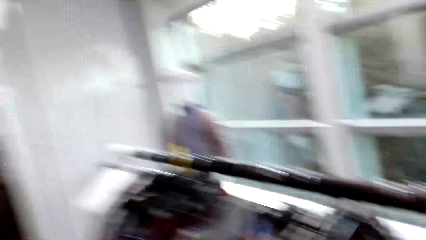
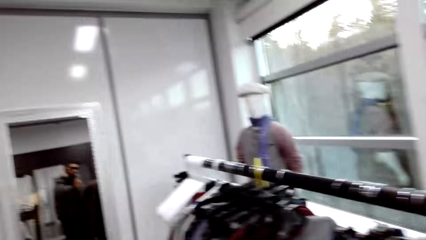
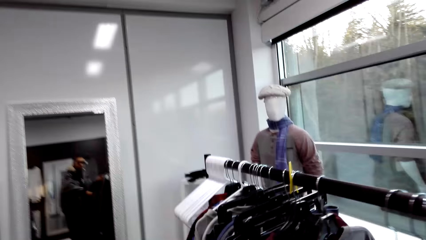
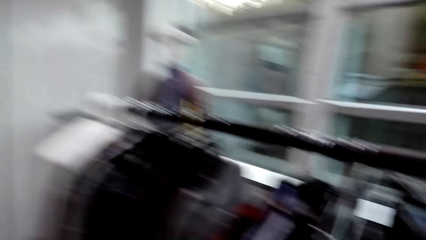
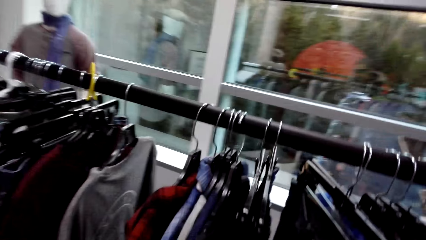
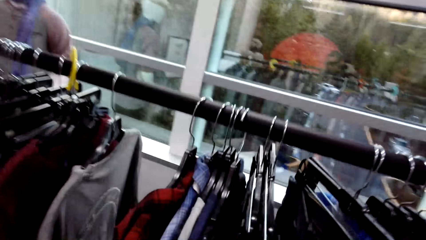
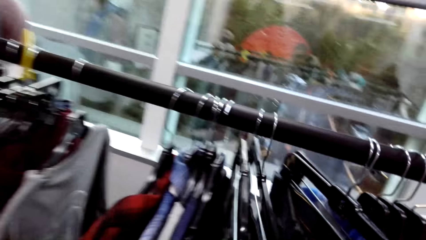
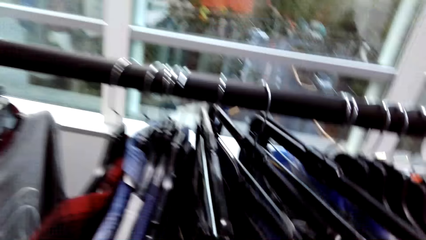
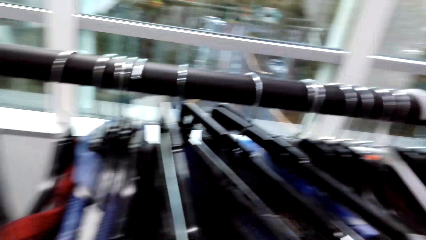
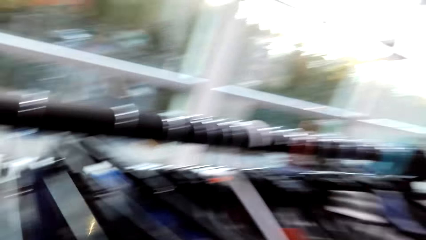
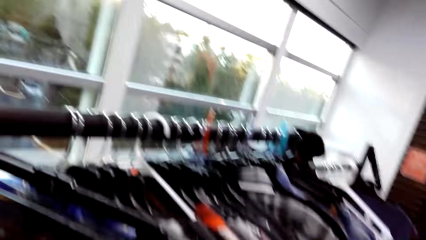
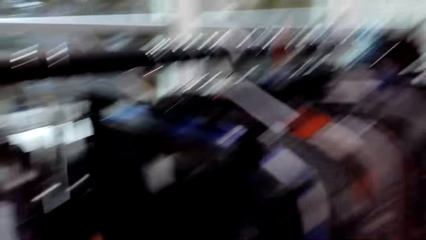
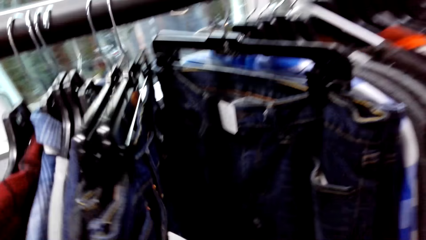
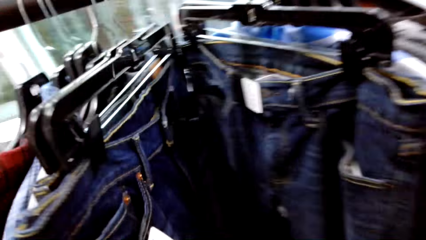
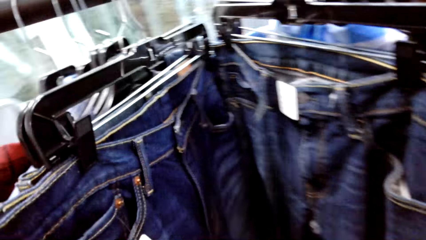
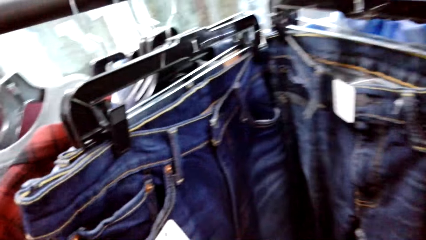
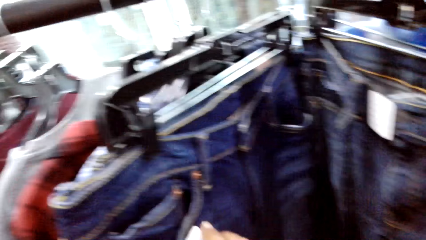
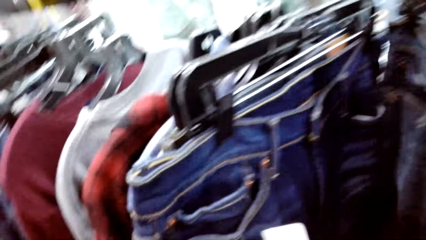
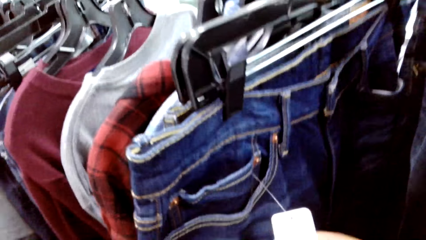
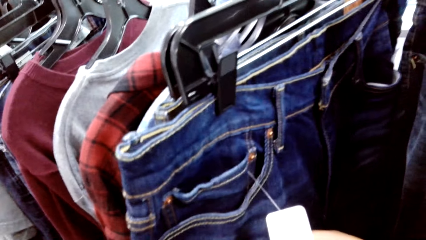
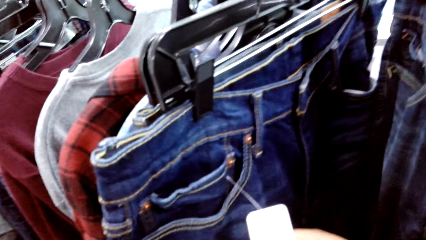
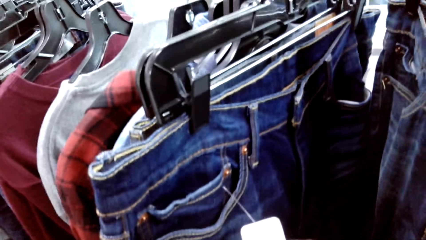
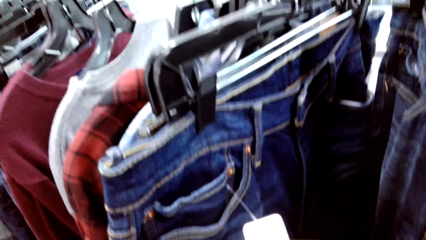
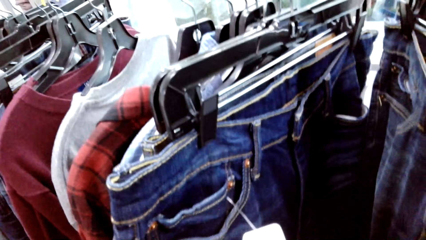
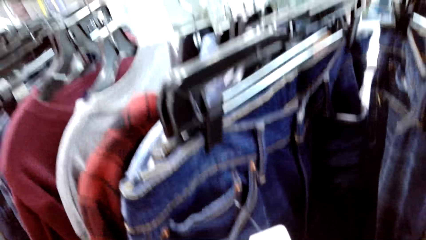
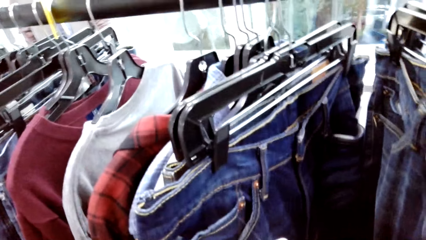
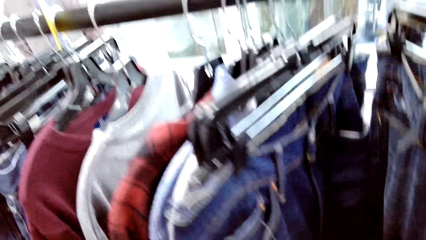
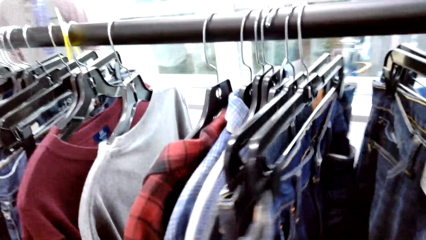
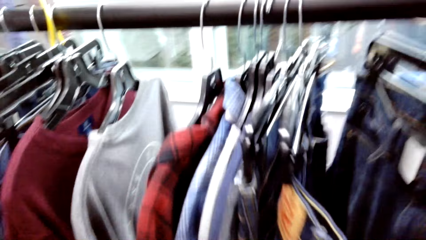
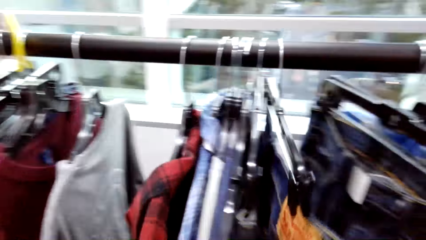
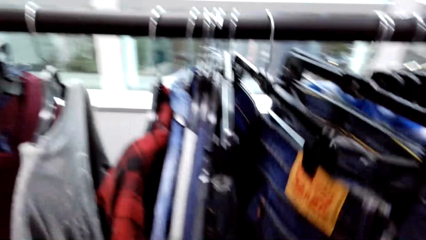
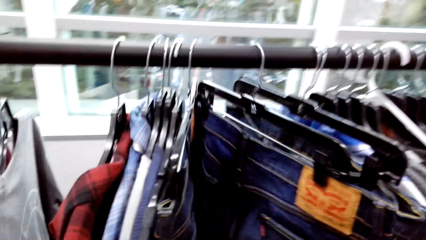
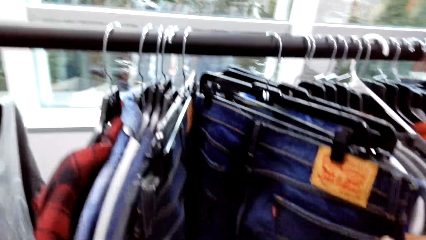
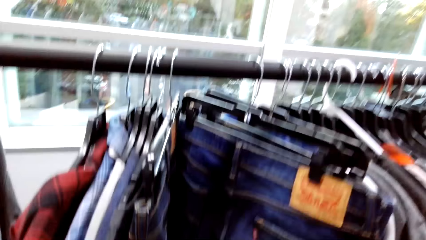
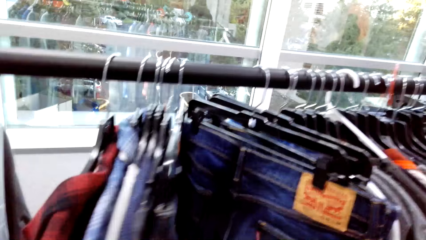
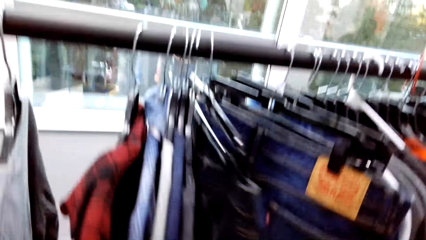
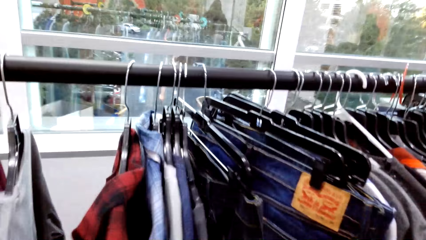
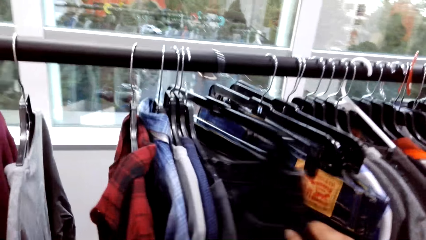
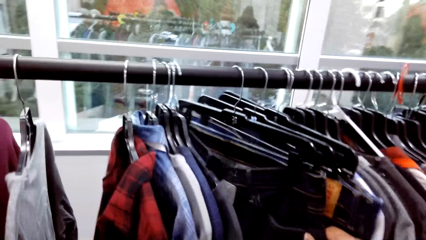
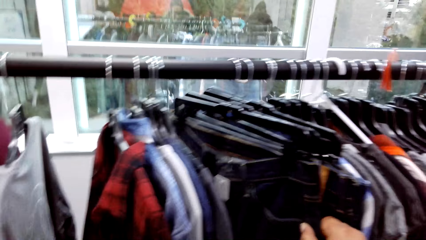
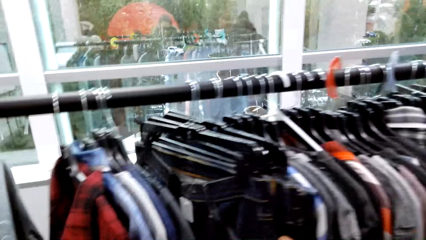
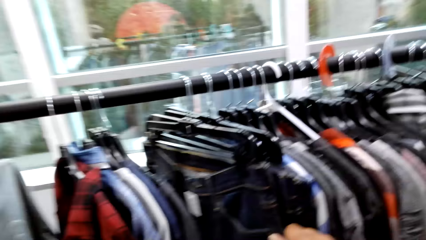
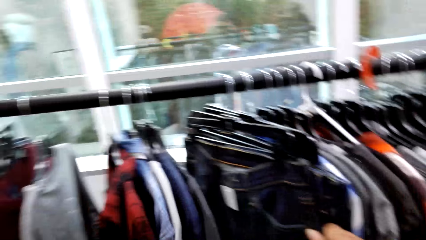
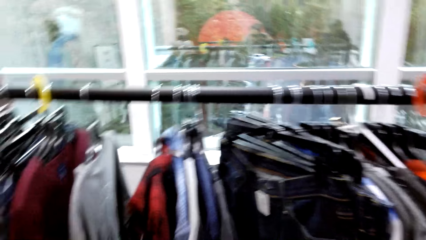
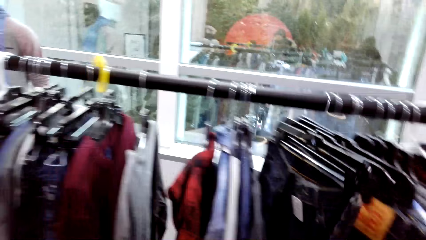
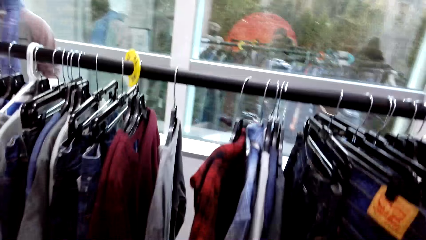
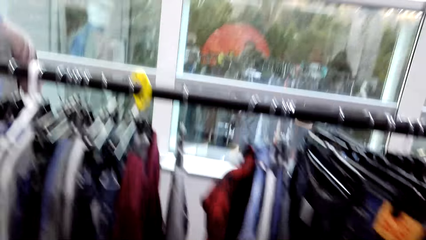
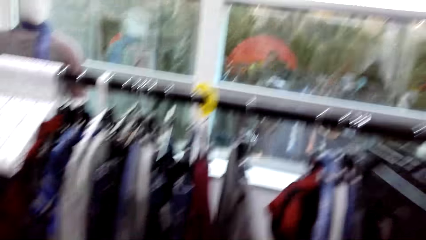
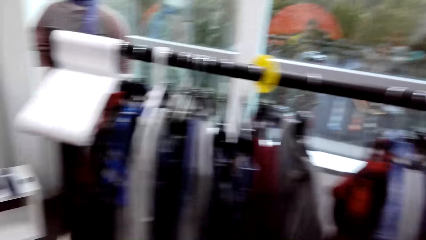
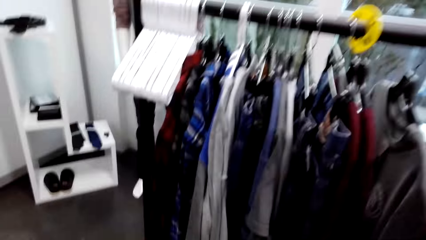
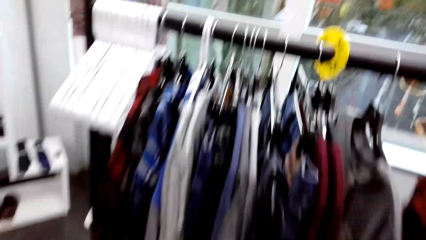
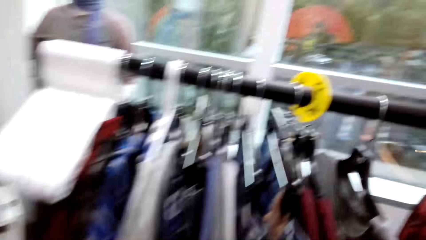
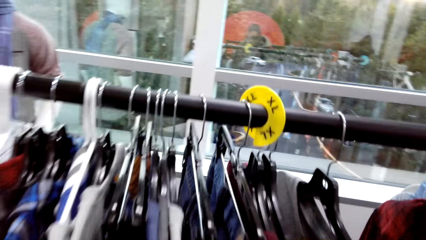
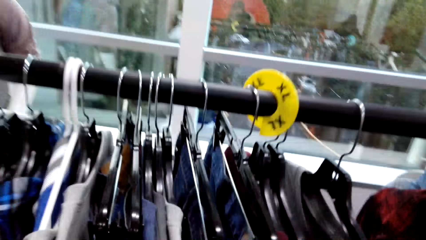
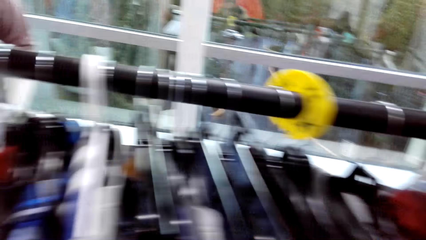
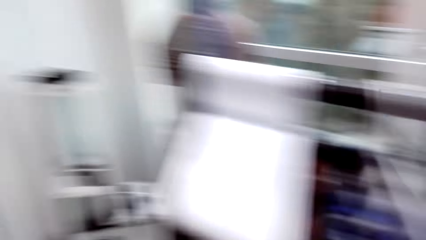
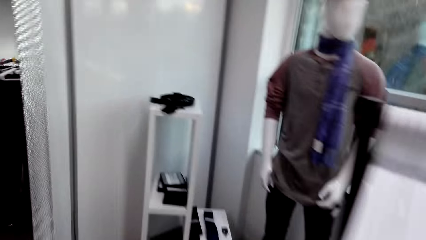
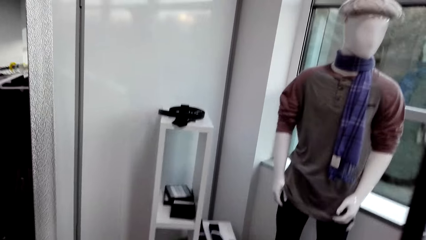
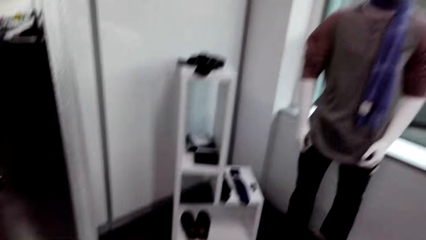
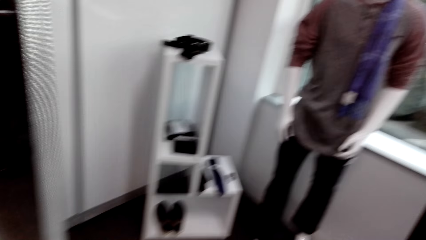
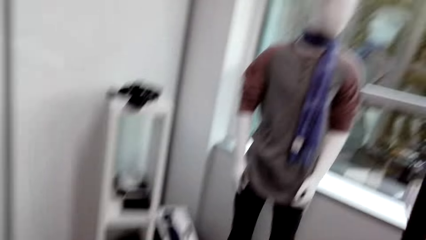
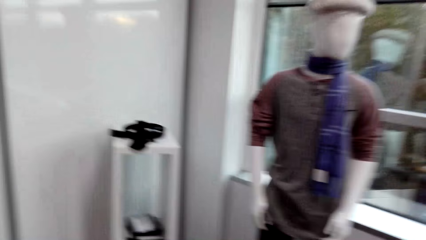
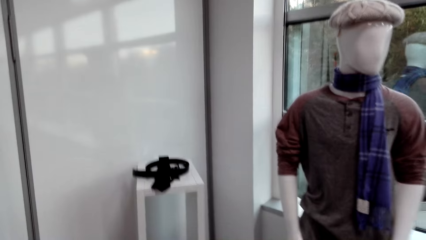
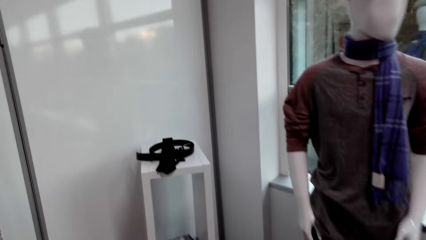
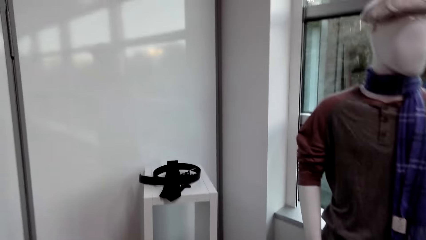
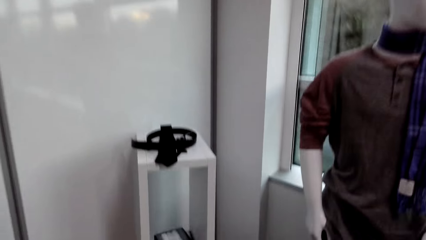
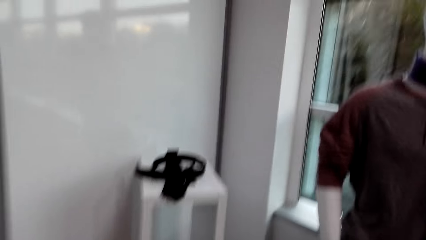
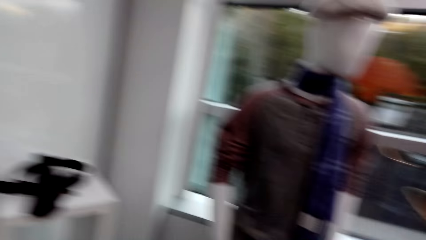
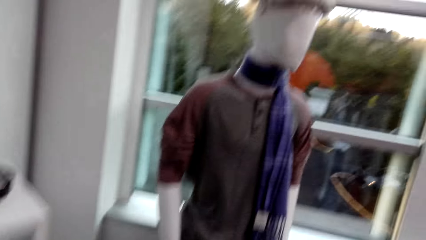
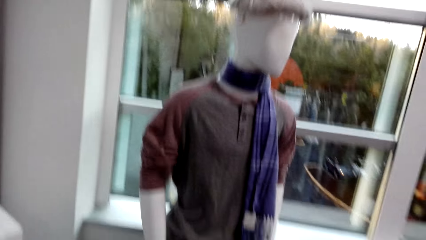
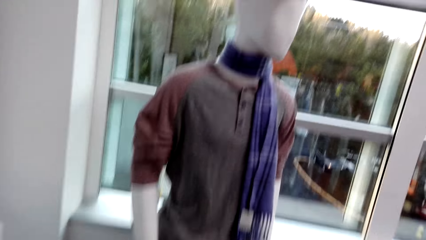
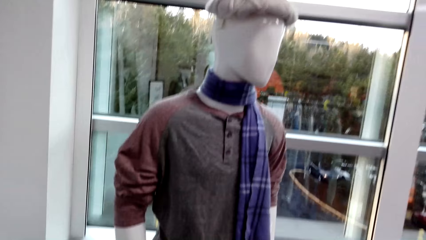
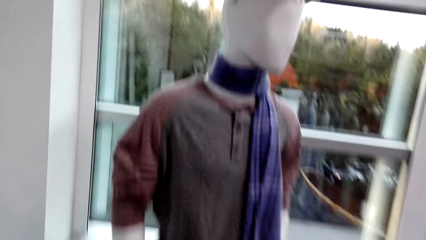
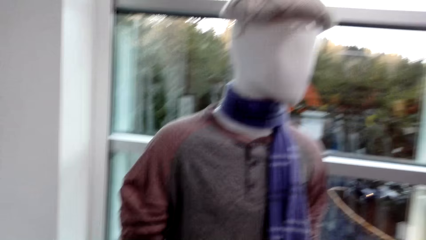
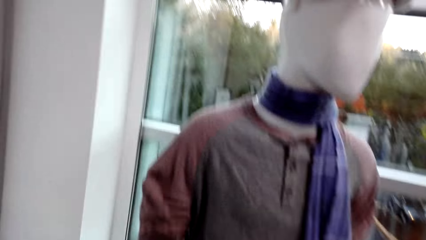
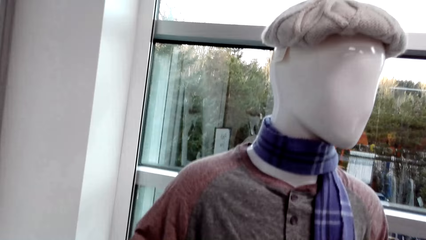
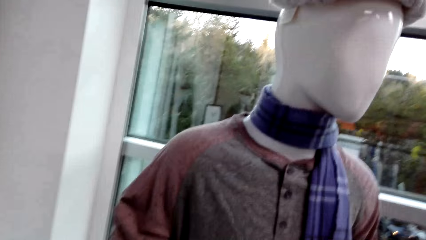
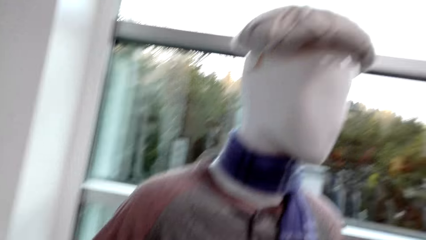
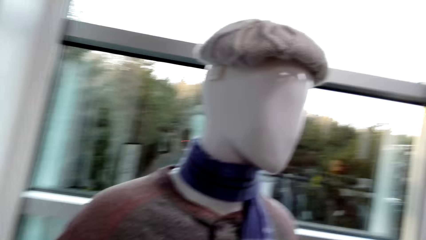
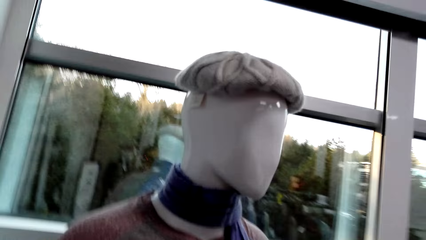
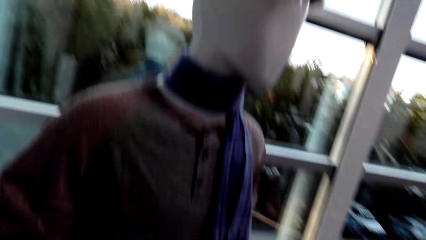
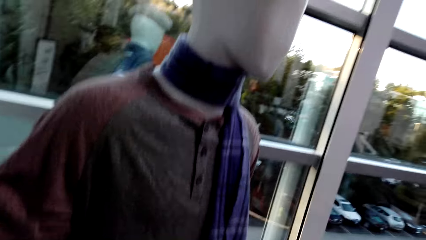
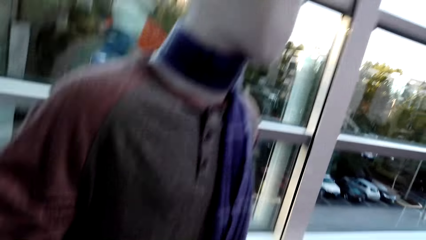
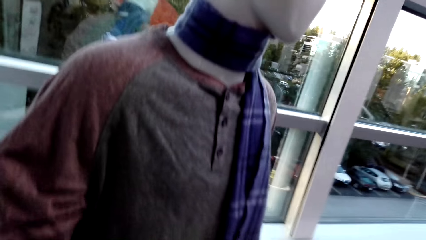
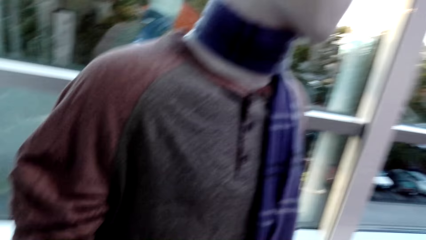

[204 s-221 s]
The camera wearer holds a label on a pair of jeans on a hanger on the clothes rack with his right hand. He looks at the price tag on the trousers on the hanger. He sifts through clothes on hangers on the clothes rack with his hands. He looks between the trousers on the hanger.
